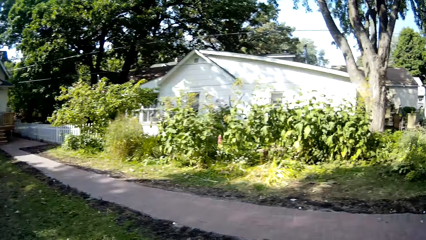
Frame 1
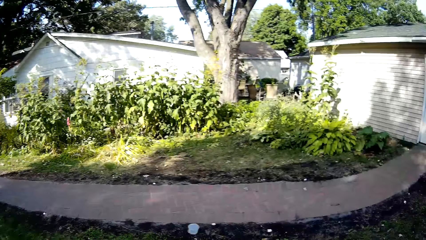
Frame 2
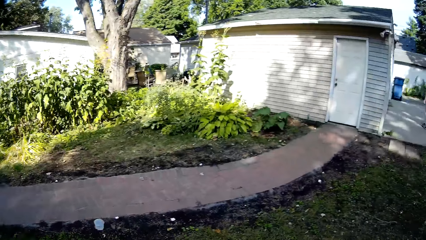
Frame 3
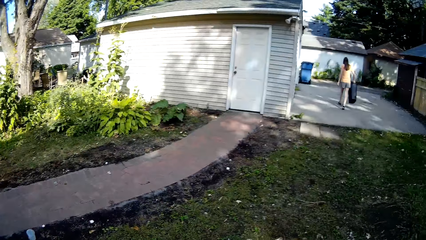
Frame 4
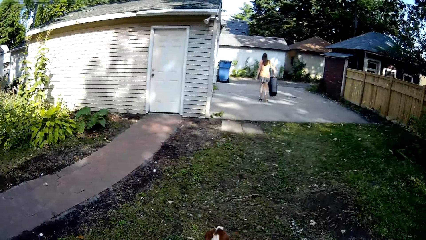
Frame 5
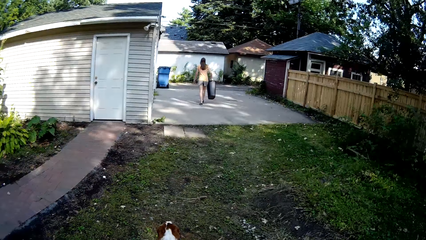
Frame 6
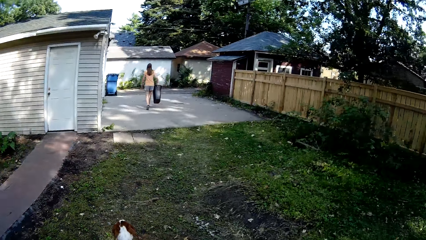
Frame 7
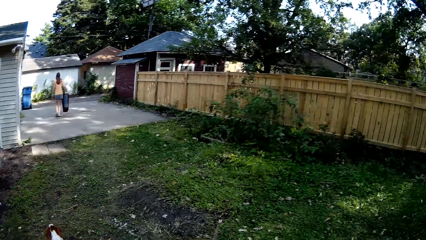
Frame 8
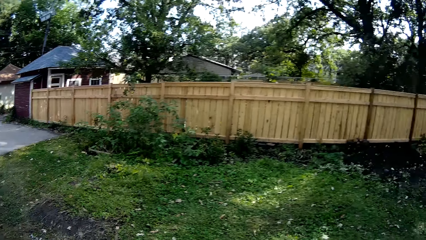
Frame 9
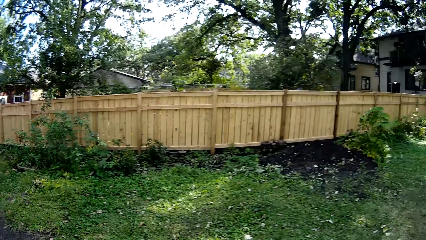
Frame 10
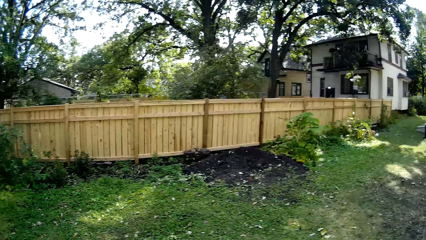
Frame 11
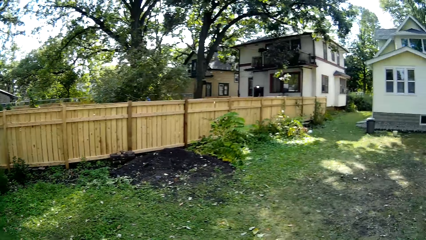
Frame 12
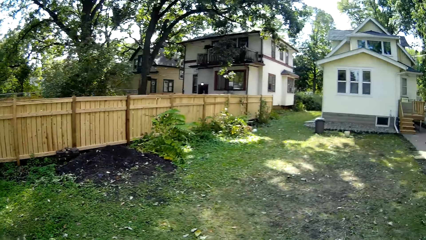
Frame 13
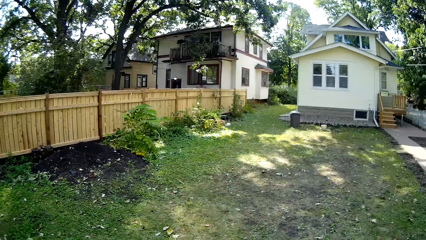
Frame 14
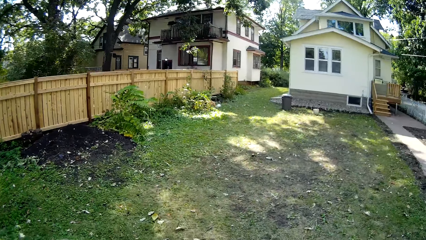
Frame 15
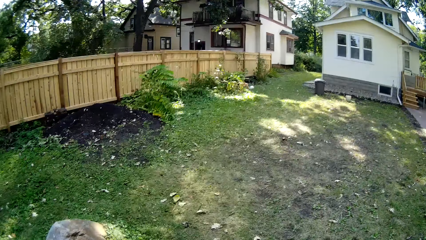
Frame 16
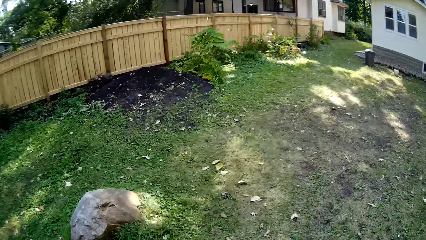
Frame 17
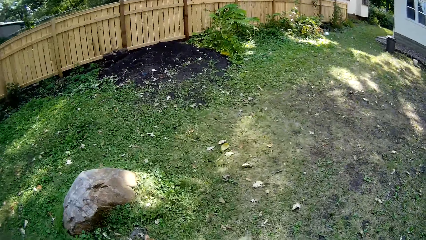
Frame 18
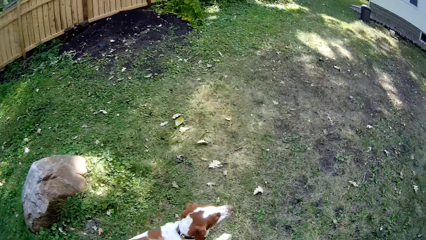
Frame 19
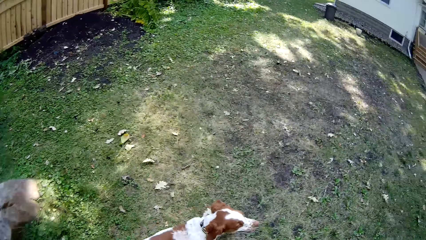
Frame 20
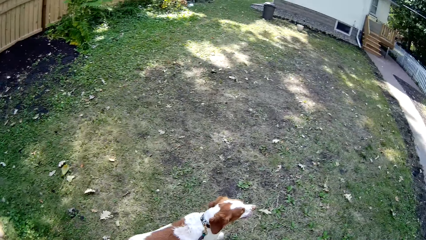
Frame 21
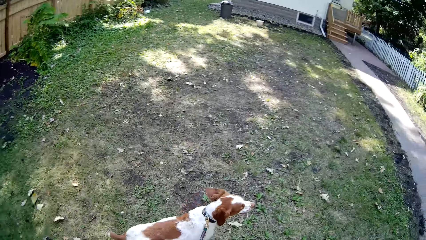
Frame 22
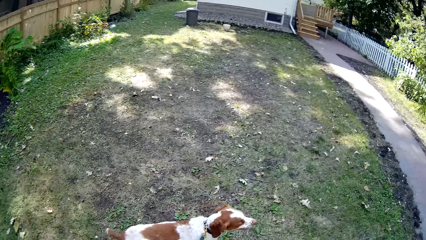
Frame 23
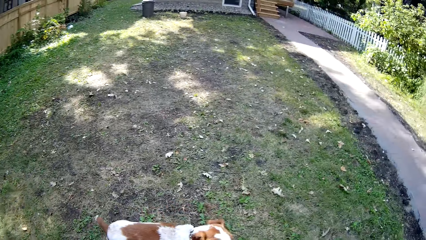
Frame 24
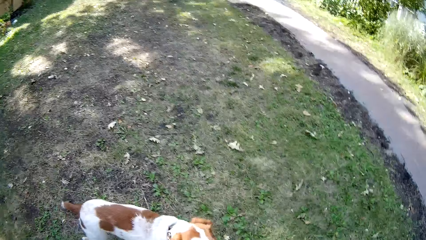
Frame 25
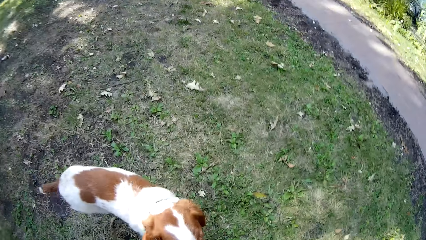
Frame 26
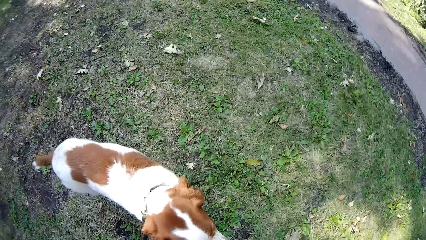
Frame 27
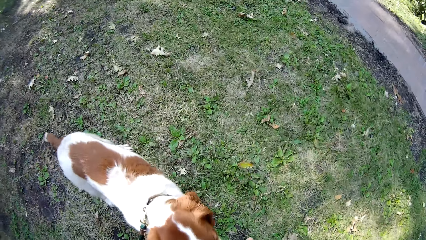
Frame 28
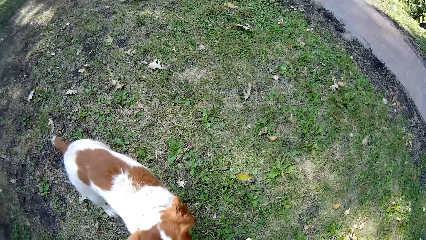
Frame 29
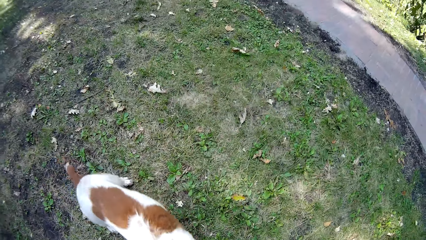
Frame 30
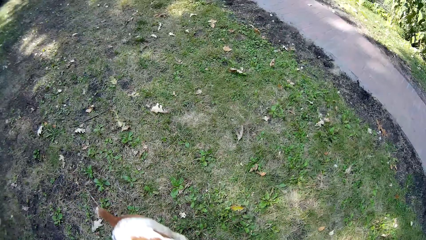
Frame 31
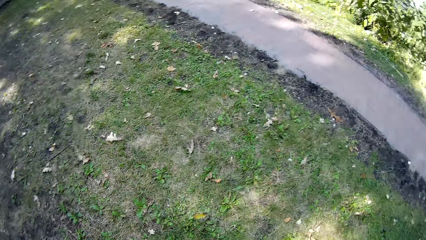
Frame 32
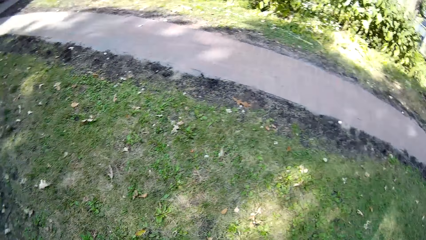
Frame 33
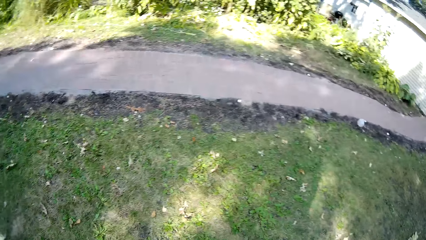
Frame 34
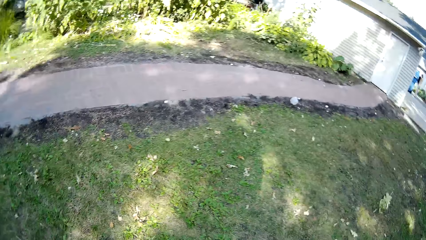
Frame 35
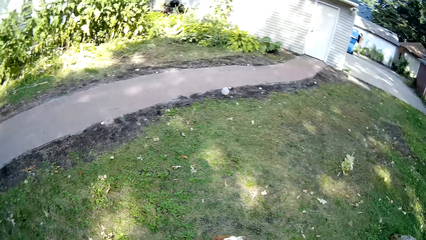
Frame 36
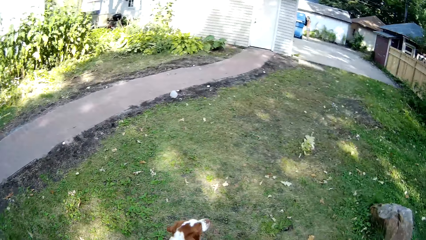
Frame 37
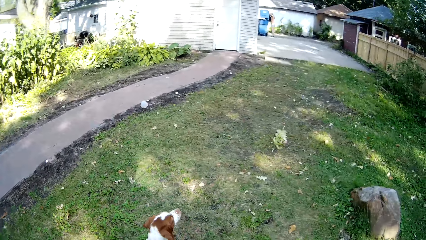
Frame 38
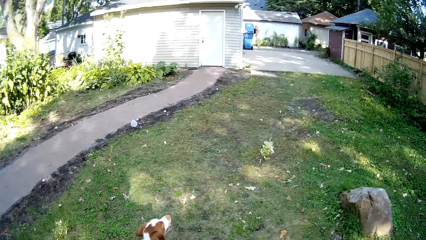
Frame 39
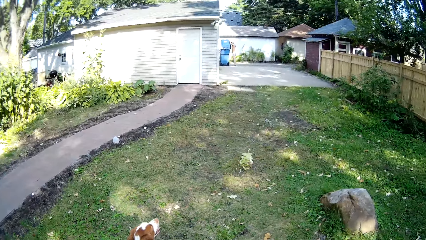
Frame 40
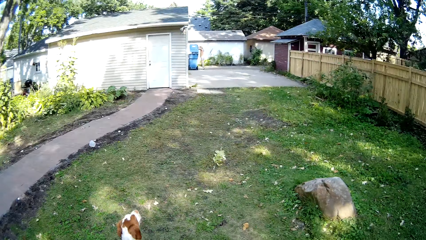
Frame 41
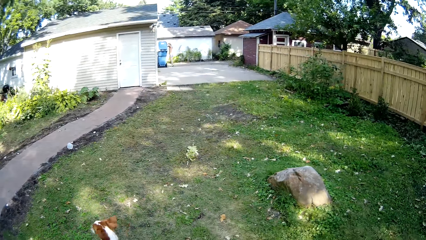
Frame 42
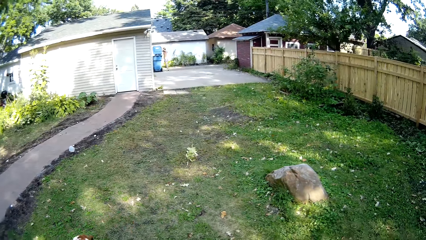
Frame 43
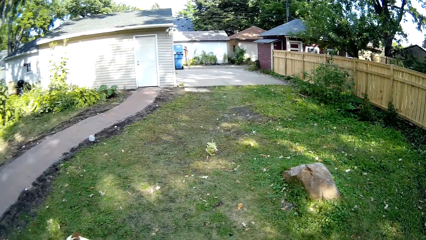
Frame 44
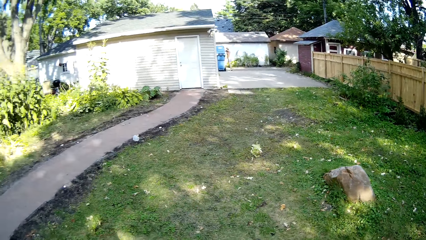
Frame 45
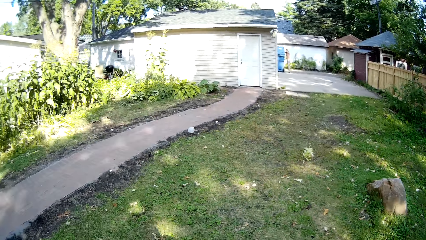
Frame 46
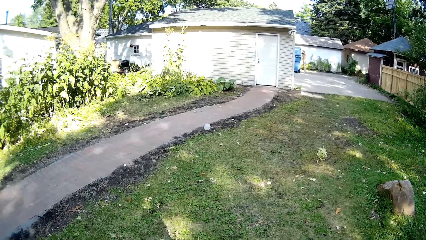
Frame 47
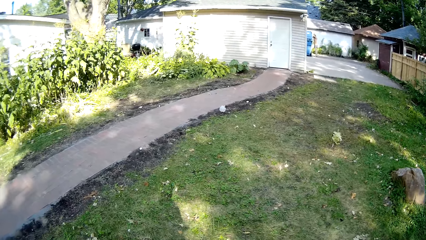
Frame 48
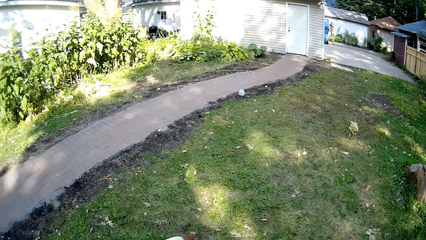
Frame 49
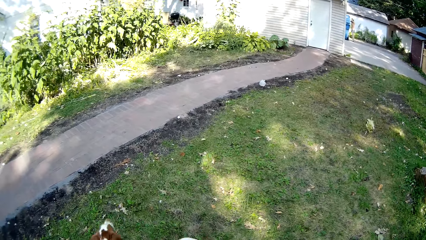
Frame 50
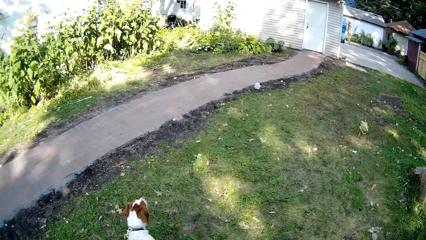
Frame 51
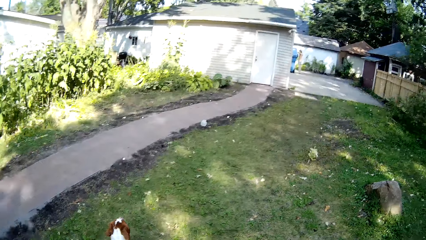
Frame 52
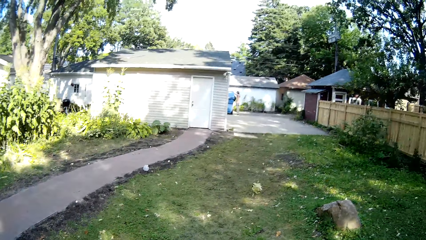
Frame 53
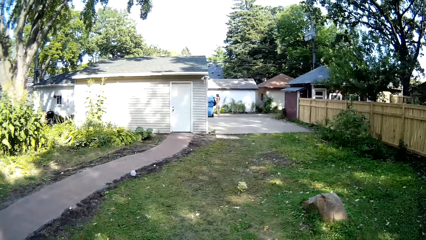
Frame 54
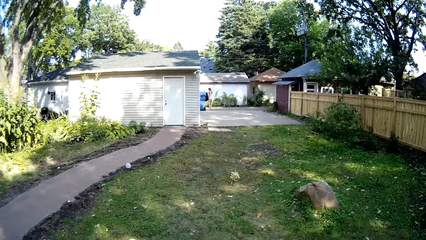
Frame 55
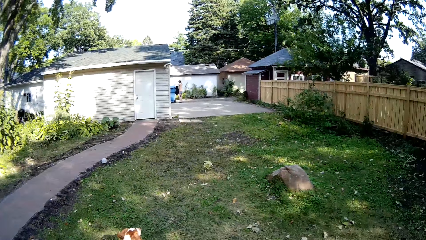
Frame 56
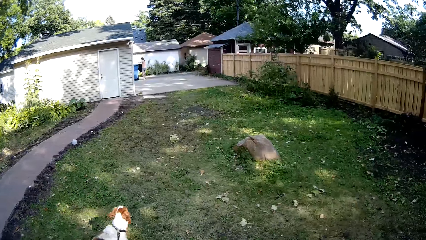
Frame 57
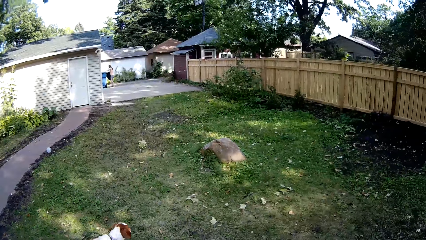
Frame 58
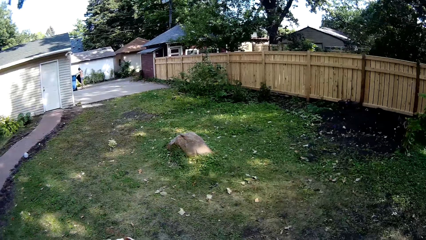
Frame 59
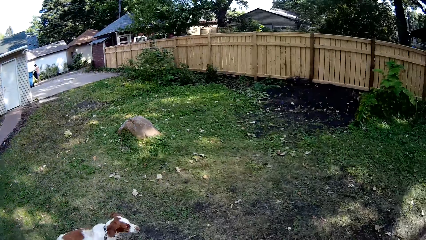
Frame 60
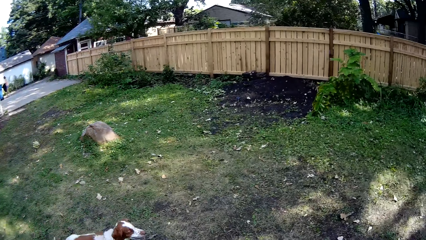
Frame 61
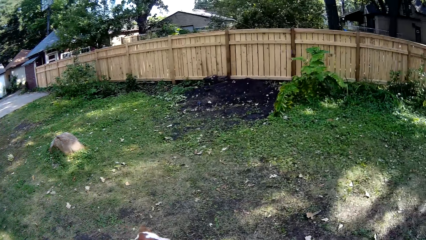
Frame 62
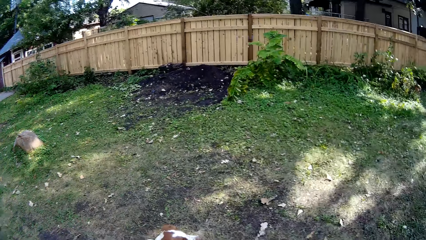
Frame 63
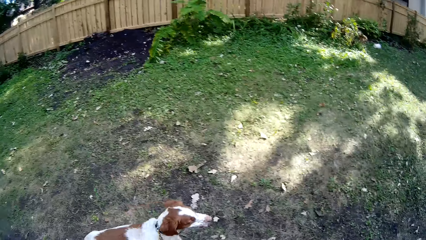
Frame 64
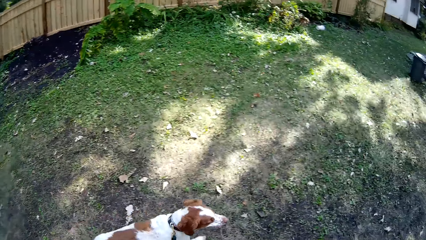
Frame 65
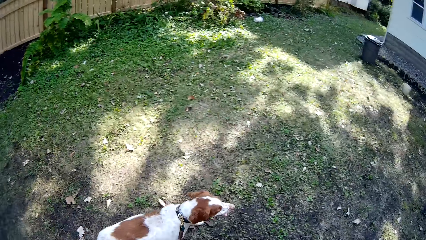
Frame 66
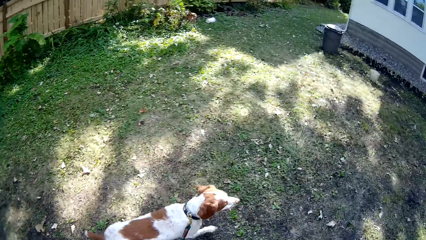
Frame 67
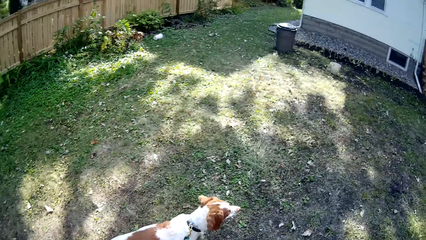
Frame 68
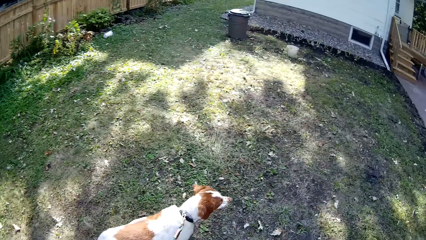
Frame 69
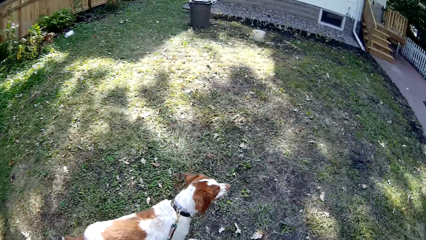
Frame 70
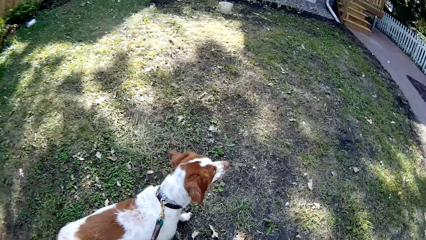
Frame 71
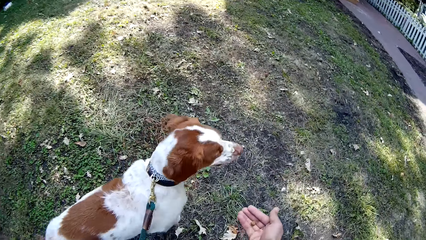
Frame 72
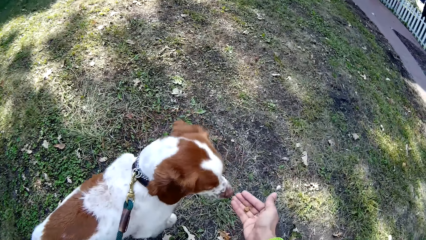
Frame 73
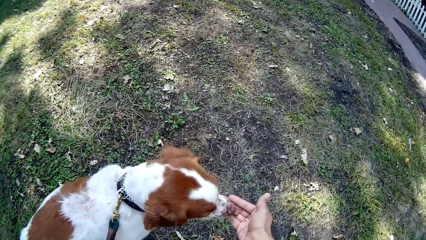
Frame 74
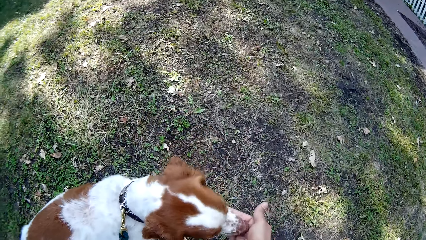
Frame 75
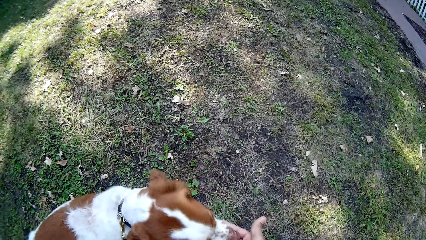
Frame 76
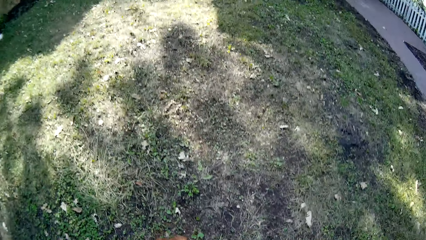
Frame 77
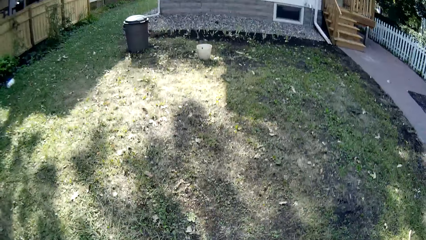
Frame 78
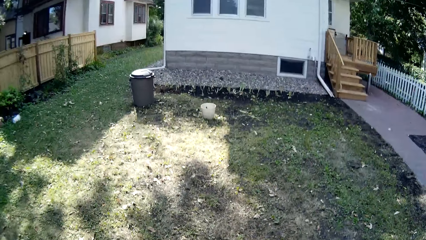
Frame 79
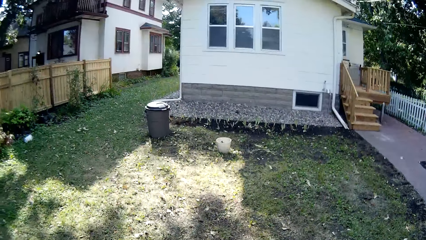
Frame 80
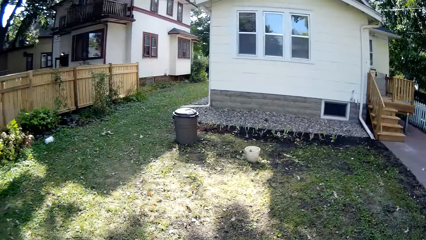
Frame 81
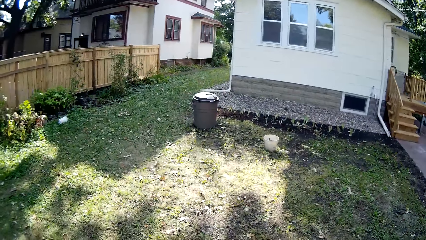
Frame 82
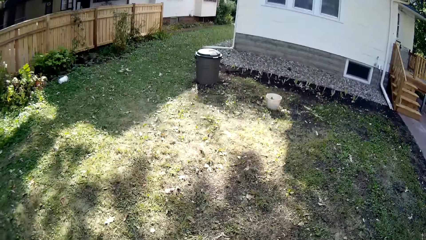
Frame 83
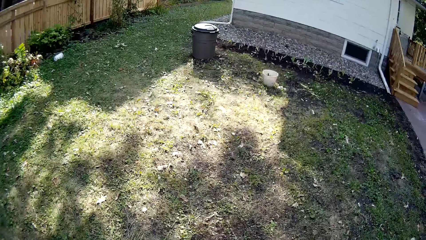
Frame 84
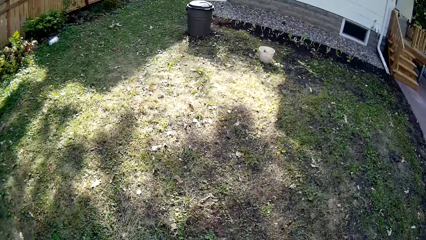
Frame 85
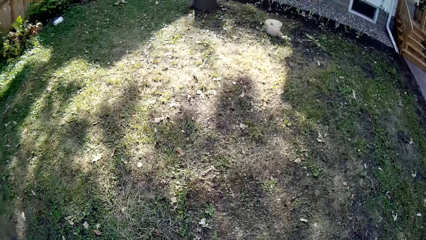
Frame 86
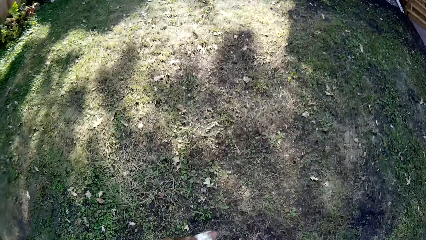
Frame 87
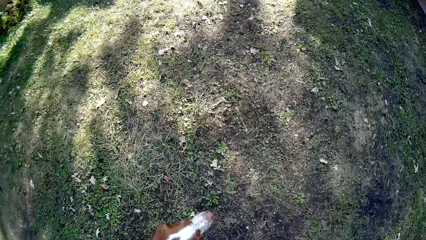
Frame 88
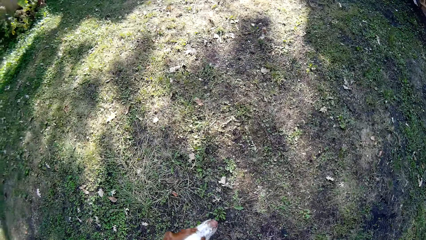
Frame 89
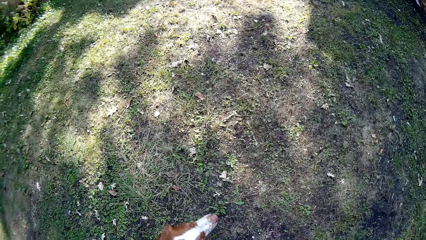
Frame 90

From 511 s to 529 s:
A woman walks around. The camera wearer gives the dog something. They look around. The woman pours trash in the waste bin. The camera wearer walks the dog around the backyard. They give the dog something and look around.
